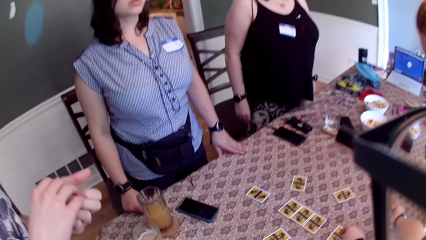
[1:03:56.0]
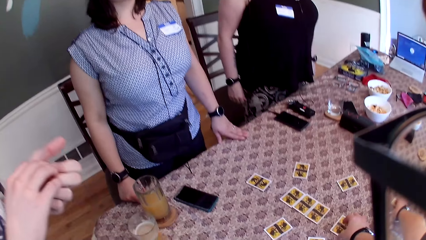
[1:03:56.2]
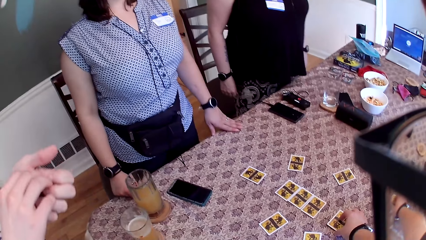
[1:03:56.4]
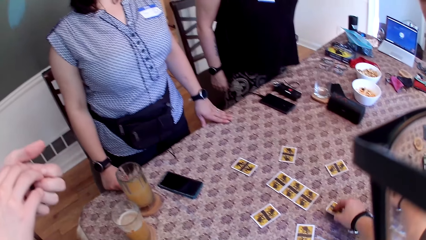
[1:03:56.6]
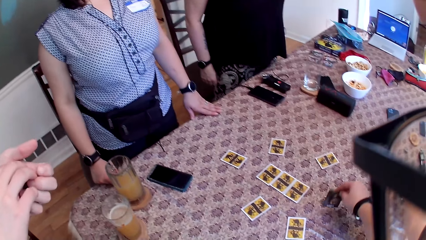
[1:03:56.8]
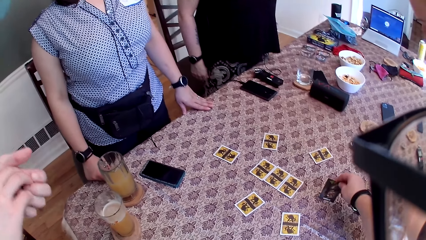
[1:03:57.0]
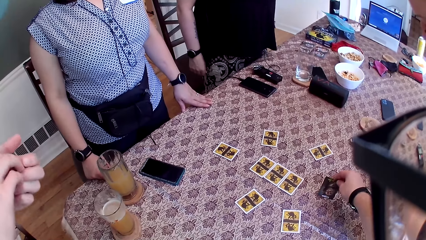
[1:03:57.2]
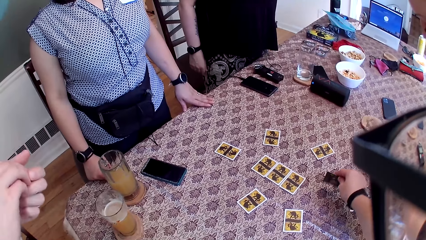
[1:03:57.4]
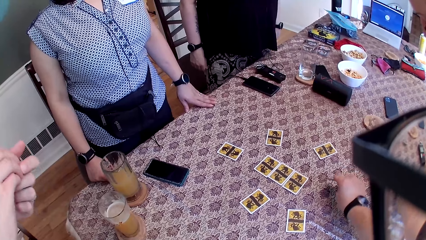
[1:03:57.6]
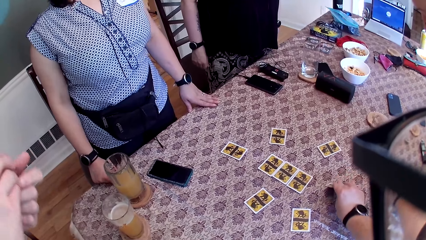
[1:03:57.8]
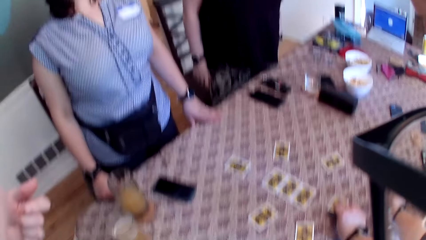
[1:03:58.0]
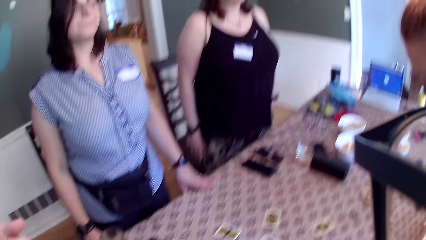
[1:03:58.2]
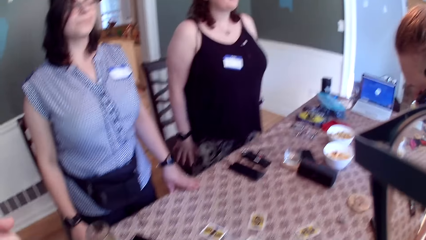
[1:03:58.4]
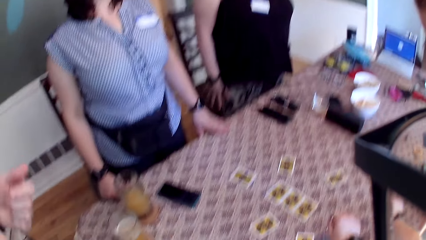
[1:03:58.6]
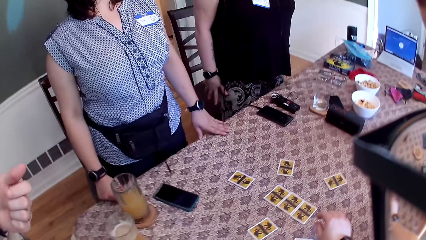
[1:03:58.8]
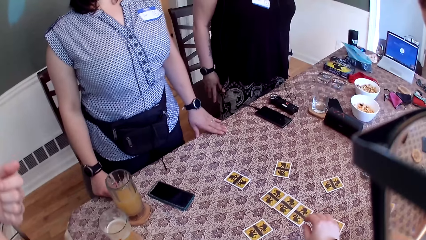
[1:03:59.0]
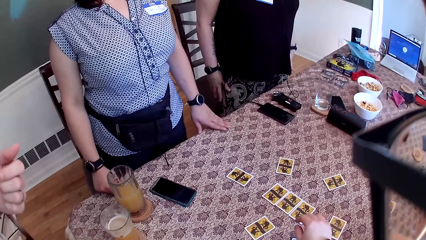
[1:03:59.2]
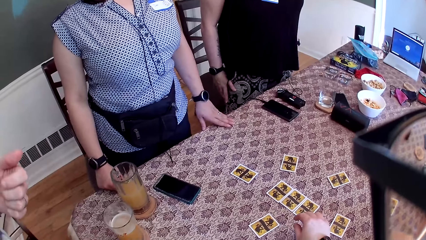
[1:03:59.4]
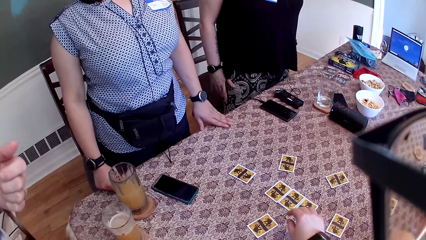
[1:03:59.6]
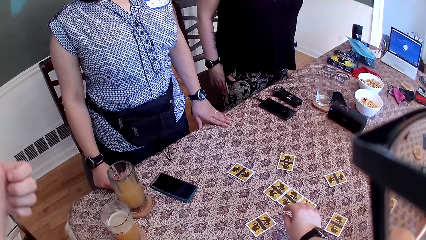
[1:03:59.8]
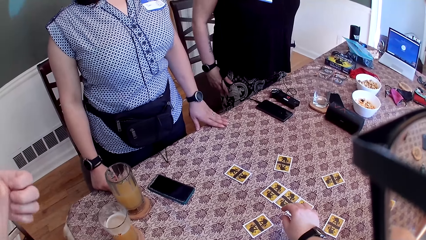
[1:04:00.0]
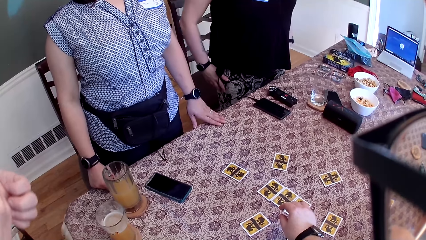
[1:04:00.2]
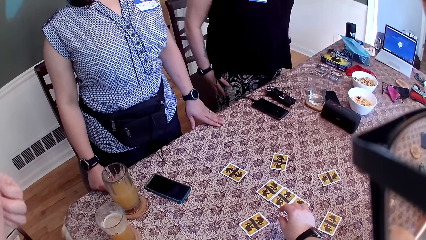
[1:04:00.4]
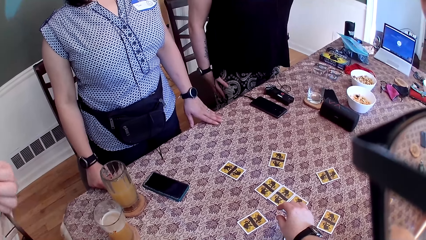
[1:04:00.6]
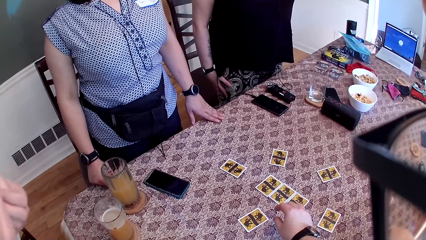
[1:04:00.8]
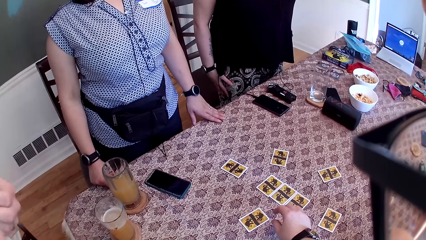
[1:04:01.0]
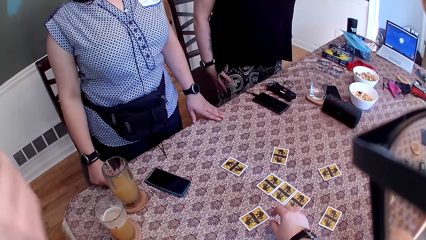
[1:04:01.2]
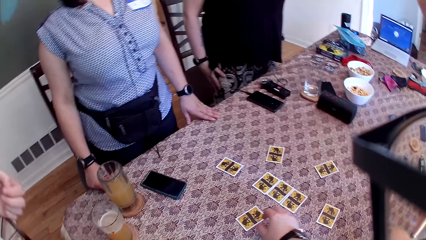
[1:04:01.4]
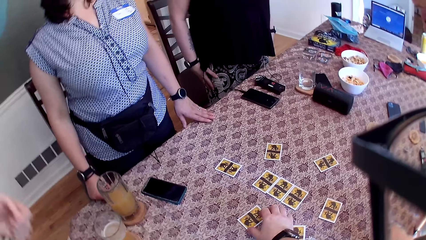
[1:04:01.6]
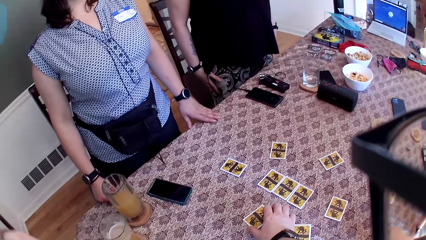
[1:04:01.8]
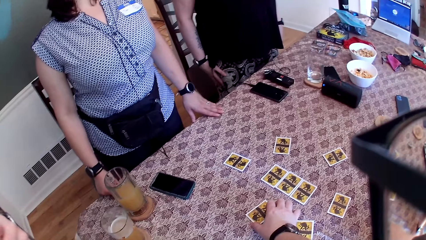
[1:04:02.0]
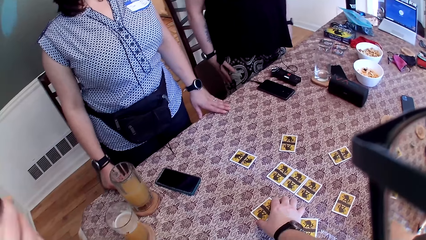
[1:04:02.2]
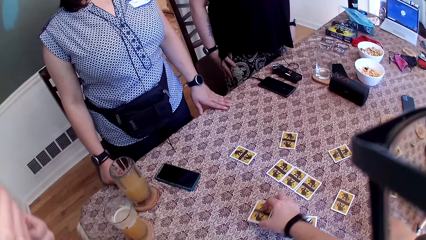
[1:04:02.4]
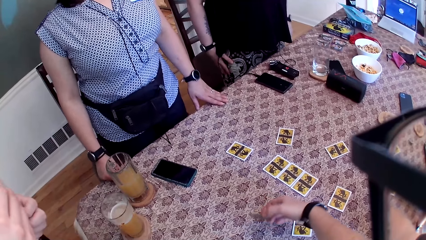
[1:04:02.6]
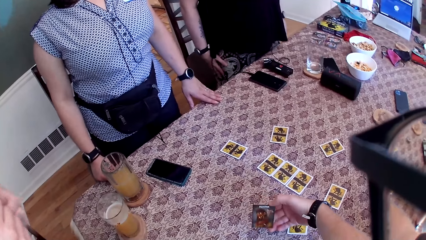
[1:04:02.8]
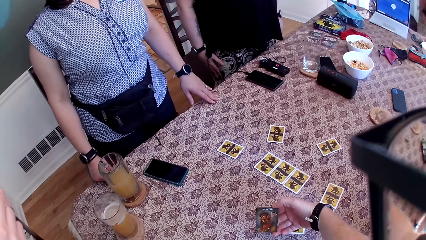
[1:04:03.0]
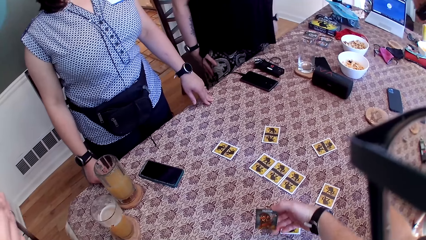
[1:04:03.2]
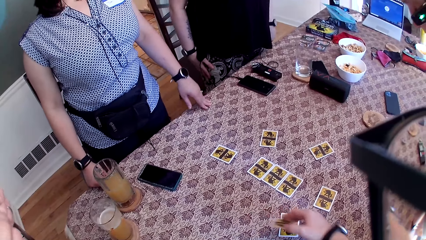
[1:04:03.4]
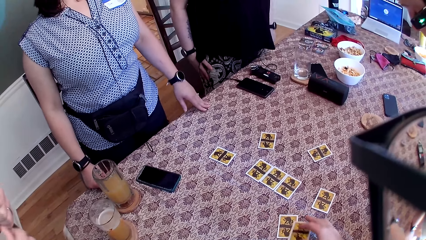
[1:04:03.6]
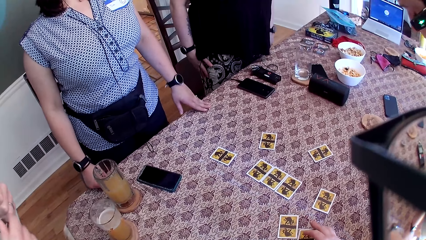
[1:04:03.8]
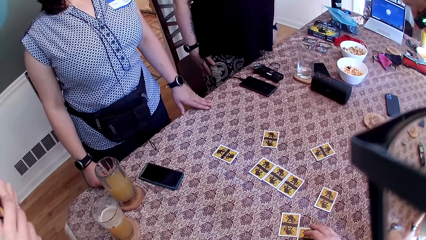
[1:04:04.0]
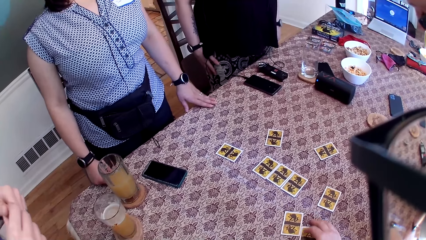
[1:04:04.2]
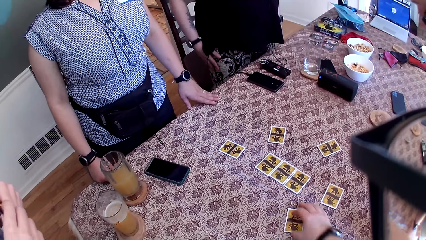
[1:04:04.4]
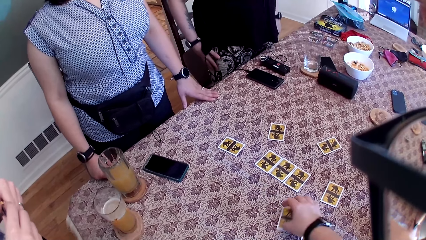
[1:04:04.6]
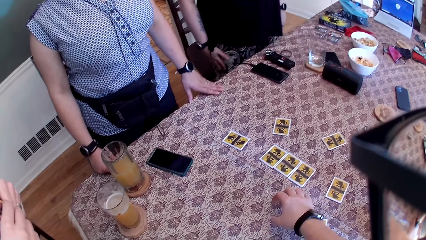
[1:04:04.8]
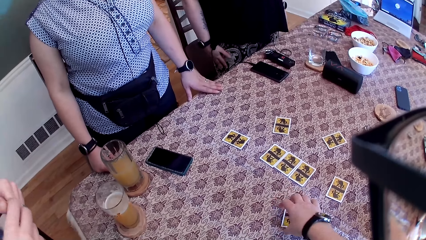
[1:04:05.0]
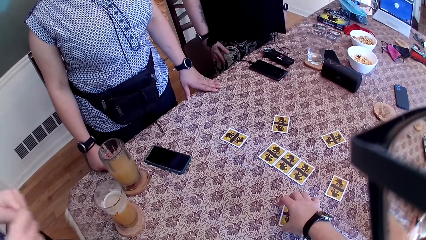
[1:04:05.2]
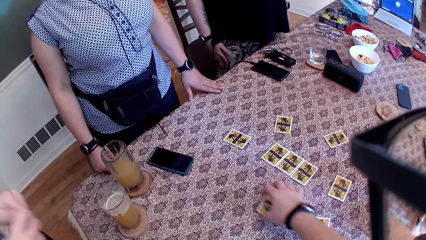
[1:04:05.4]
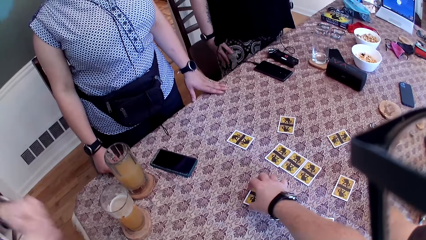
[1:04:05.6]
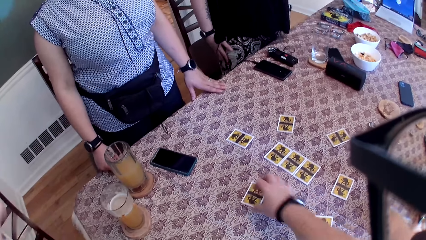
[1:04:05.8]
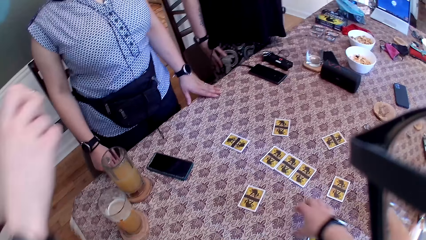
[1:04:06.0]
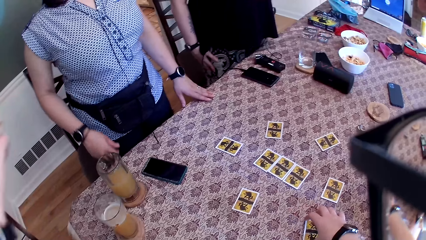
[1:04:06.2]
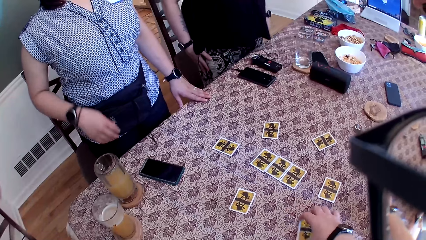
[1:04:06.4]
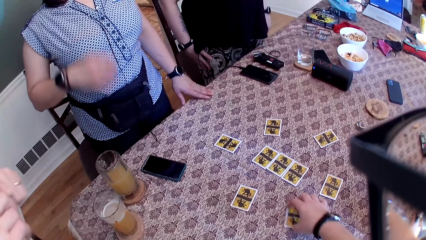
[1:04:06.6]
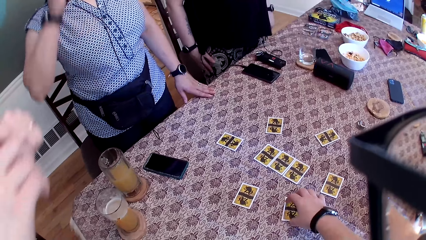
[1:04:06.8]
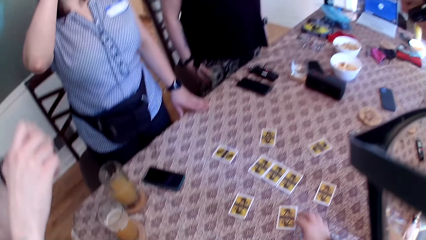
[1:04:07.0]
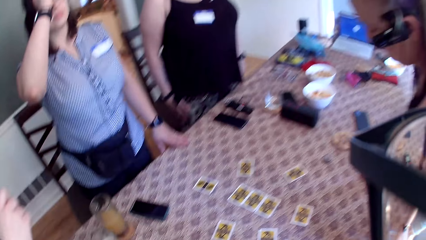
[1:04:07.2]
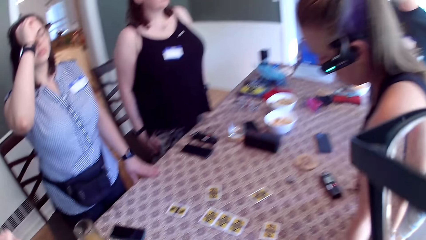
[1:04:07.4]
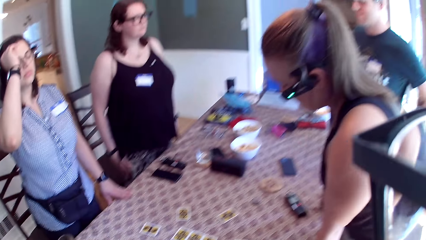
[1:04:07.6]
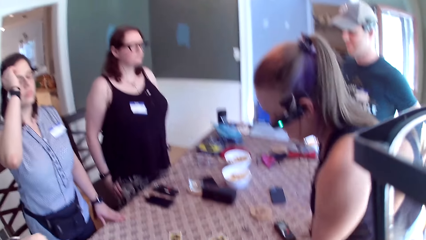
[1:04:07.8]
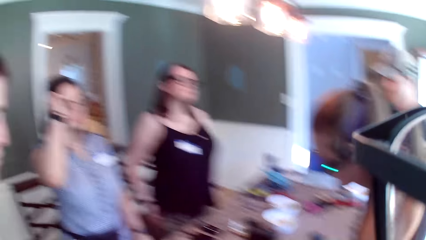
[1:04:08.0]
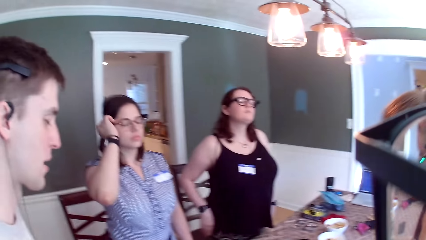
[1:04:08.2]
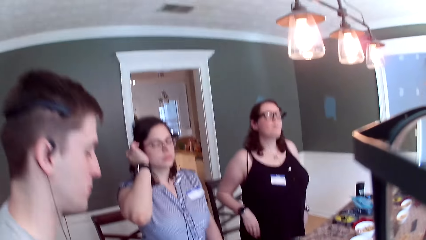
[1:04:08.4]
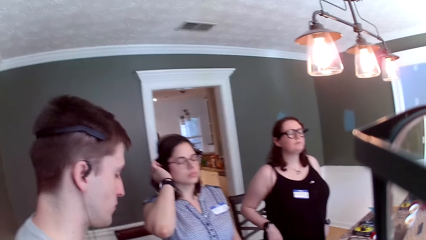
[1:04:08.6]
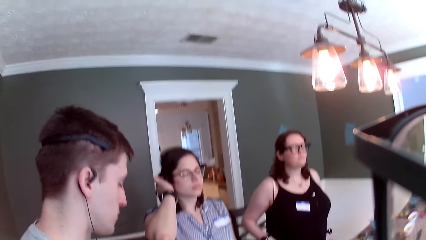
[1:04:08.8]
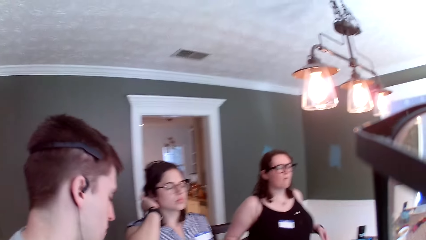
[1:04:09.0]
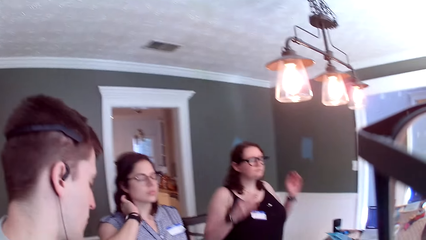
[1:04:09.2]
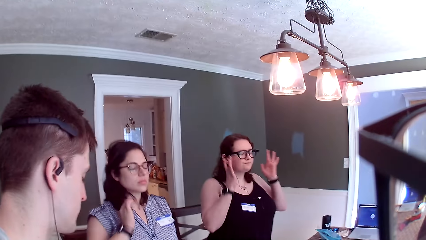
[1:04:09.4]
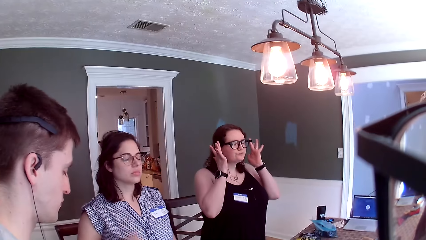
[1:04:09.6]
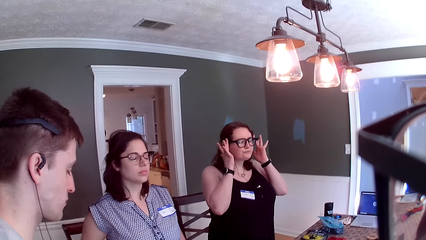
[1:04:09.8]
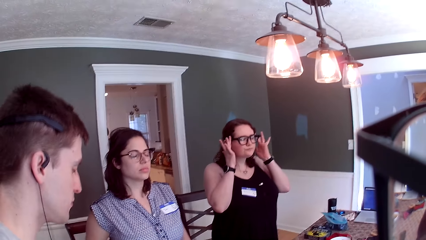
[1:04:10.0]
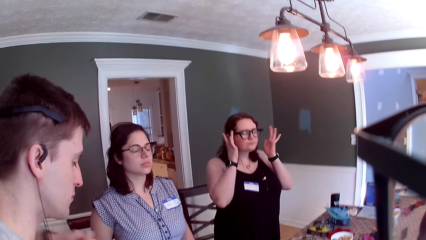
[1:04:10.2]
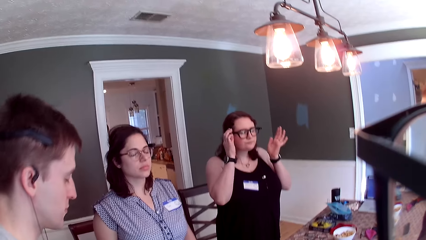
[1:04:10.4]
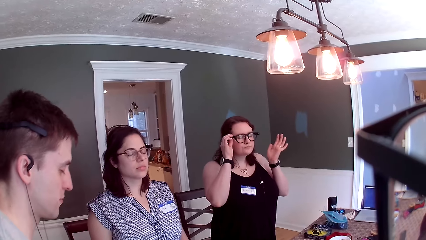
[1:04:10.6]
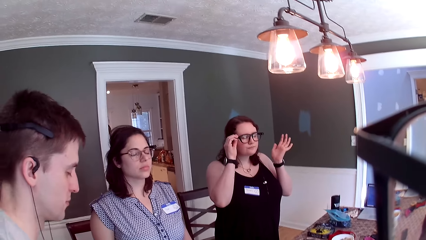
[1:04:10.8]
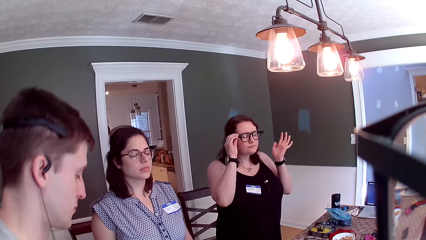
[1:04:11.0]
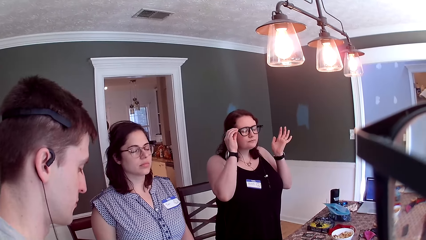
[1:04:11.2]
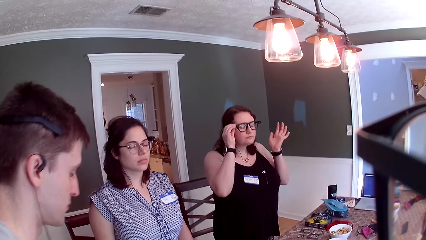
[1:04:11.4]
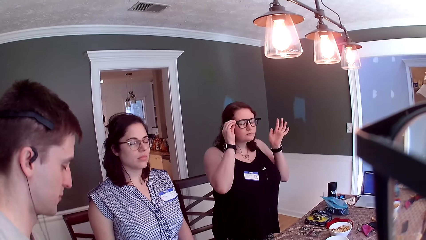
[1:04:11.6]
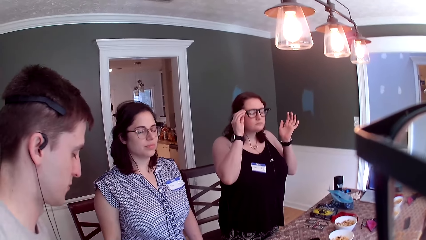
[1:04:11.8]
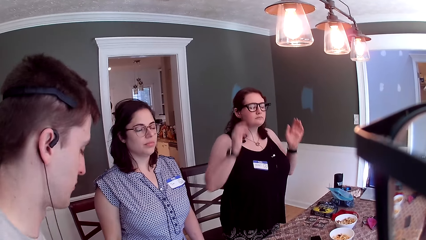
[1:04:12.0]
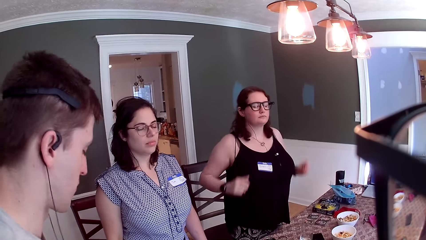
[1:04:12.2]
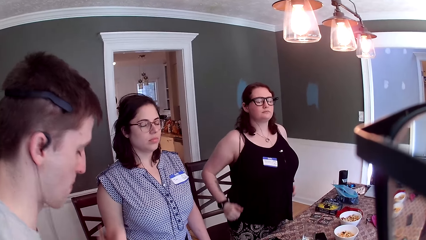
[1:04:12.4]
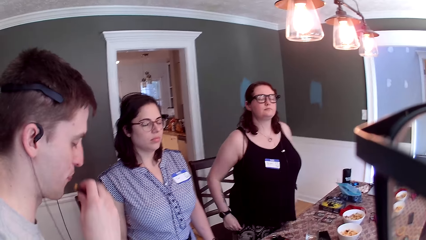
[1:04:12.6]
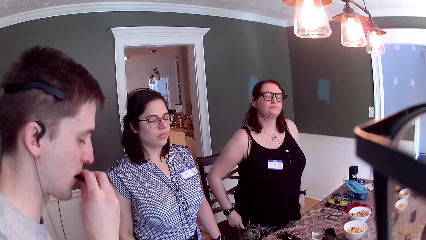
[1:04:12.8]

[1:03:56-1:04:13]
The camera wearer picks a card from the table. He looks at the card. He opens the cards on the table with his right hand. He places the card on the table. He picks a card from the table. He looks at the card. He places the card on the table. He moves the cards on the table with his right hand. He stands by the table. The second man dances.
